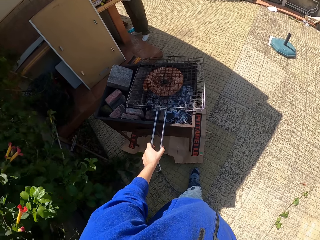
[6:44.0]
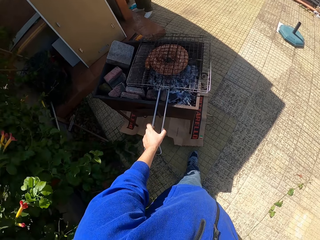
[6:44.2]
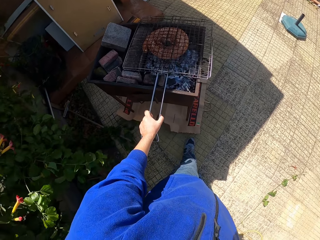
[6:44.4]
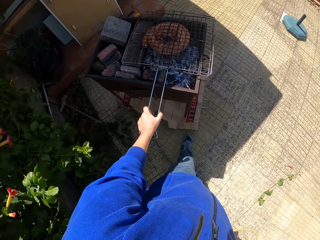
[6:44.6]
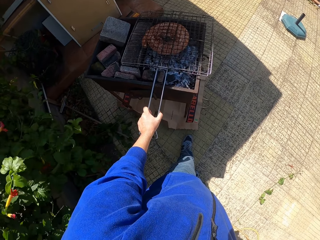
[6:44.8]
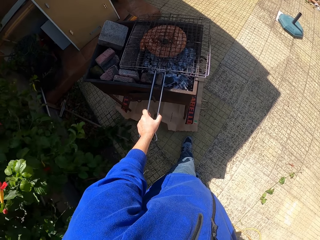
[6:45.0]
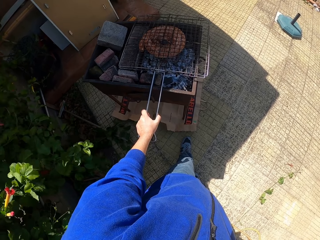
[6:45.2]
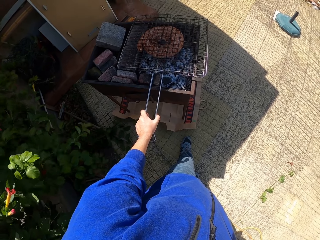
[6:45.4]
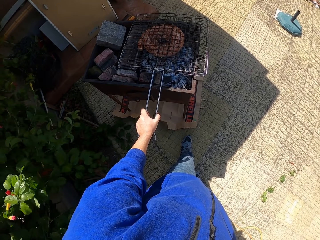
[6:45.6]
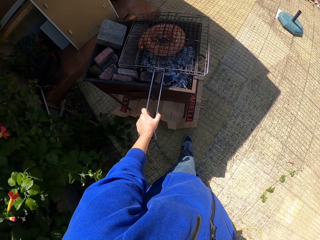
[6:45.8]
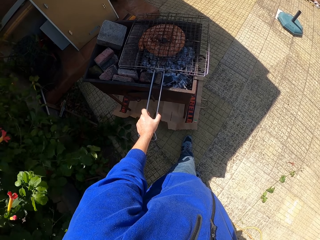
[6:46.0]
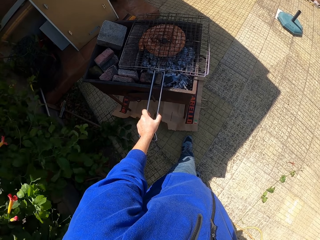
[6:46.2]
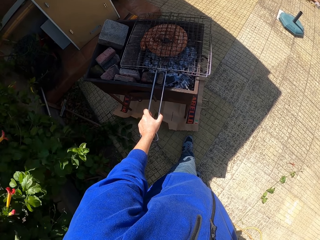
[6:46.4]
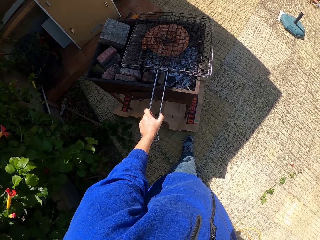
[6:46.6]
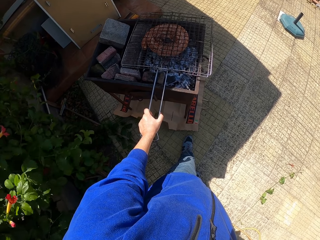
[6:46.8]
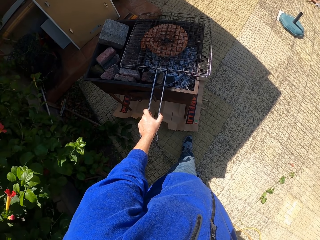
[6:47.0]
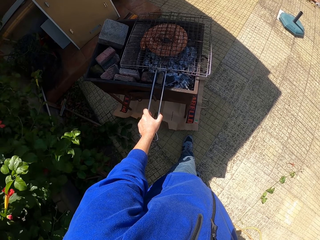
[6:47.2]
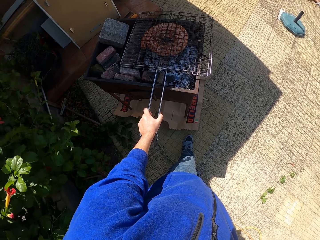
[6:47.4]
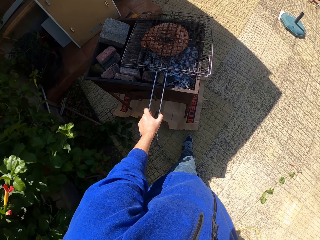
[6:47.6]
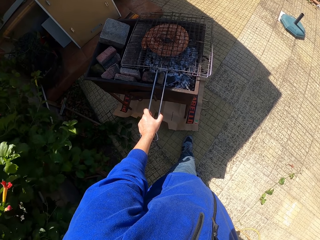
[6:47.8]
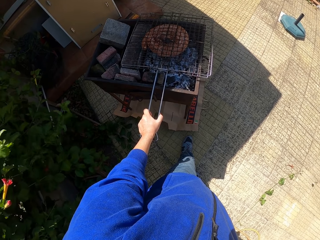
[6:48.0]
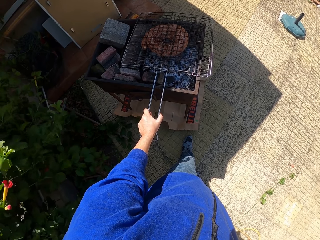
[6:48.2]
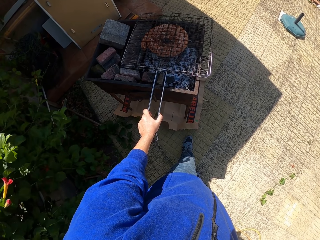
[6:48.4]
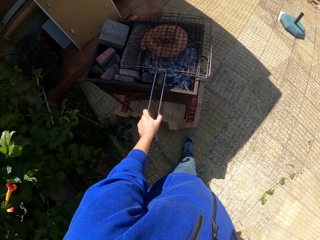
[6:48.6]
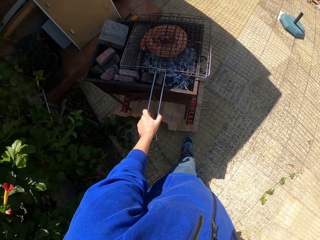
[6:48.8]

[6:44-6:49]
The camera wearer presses the grill. The lady holds something with the other hand.

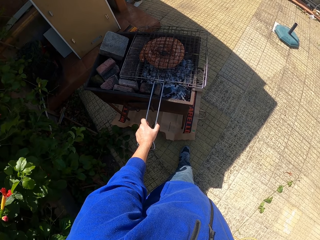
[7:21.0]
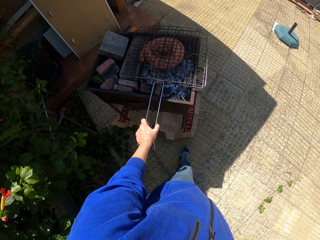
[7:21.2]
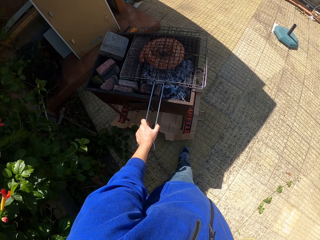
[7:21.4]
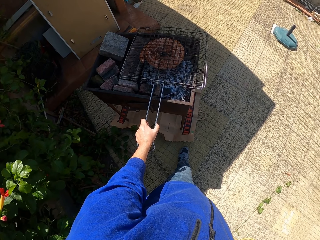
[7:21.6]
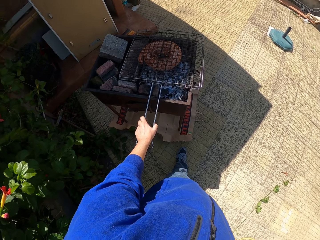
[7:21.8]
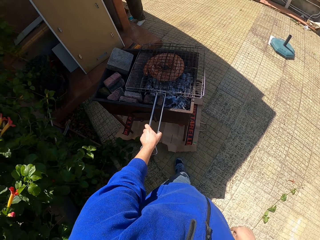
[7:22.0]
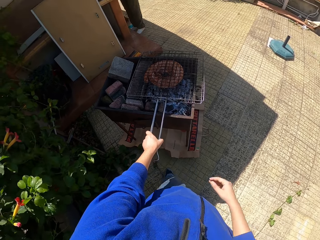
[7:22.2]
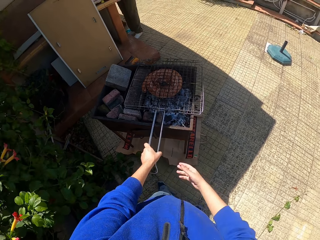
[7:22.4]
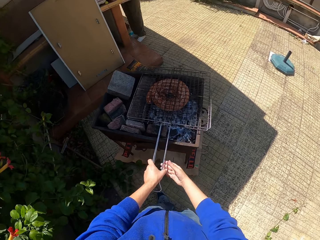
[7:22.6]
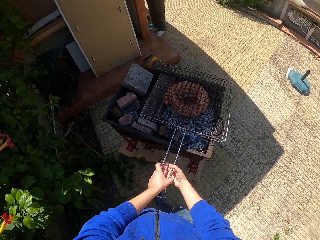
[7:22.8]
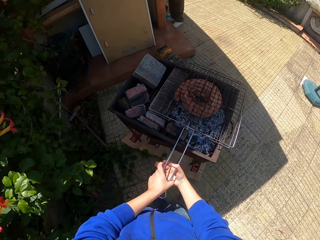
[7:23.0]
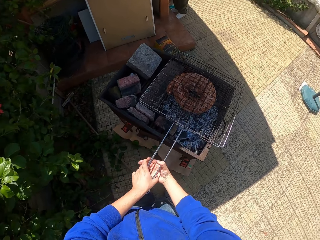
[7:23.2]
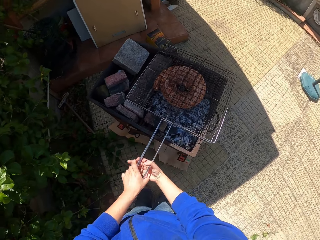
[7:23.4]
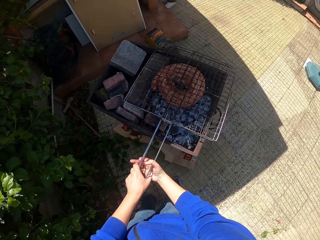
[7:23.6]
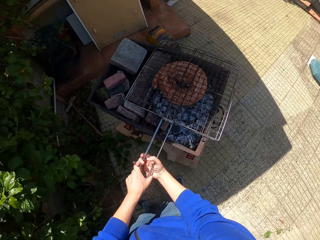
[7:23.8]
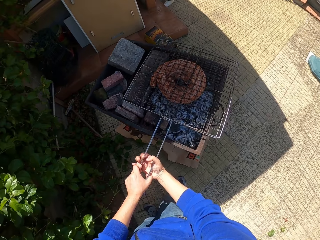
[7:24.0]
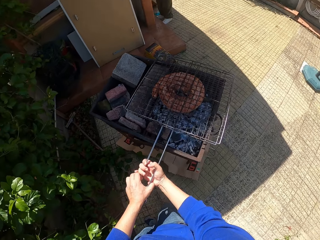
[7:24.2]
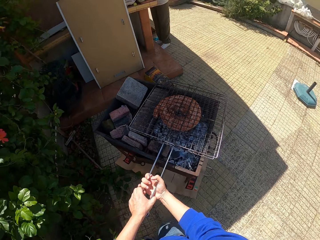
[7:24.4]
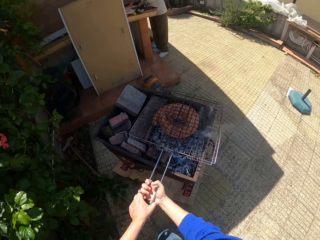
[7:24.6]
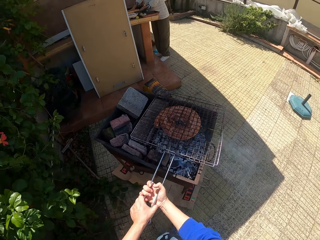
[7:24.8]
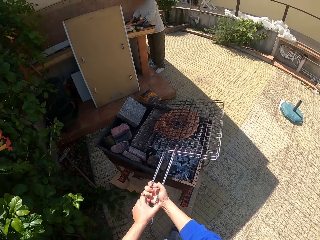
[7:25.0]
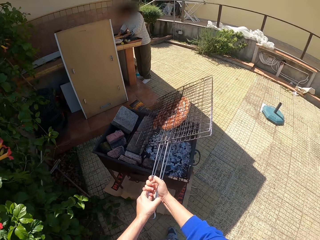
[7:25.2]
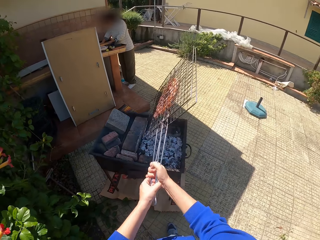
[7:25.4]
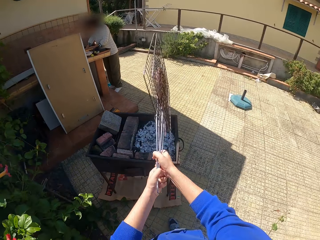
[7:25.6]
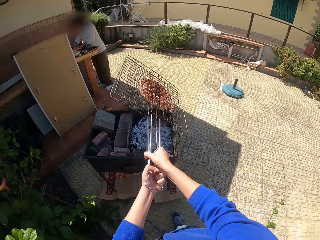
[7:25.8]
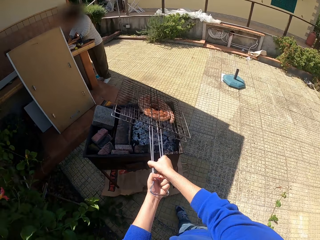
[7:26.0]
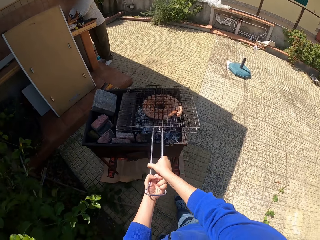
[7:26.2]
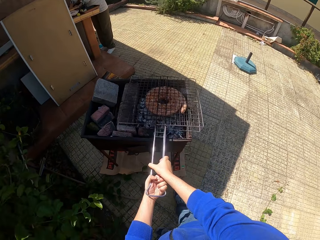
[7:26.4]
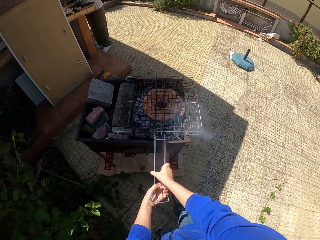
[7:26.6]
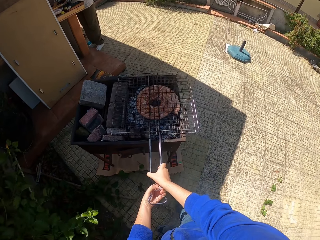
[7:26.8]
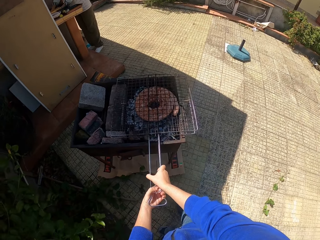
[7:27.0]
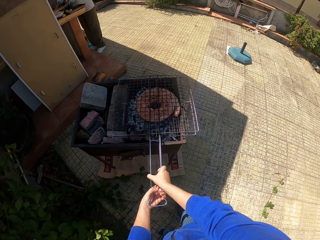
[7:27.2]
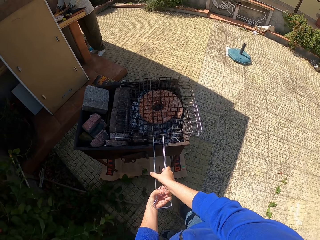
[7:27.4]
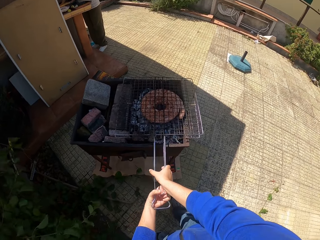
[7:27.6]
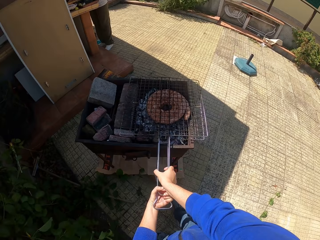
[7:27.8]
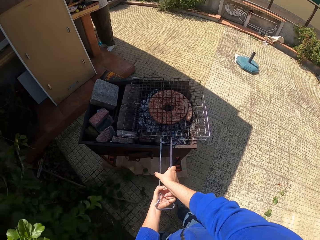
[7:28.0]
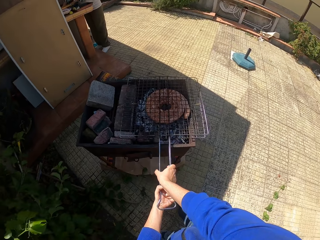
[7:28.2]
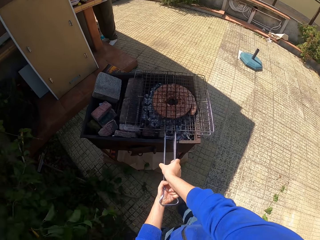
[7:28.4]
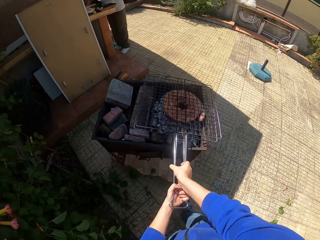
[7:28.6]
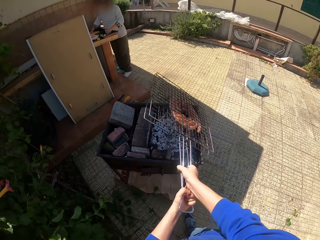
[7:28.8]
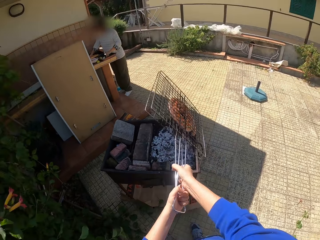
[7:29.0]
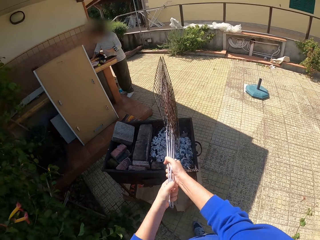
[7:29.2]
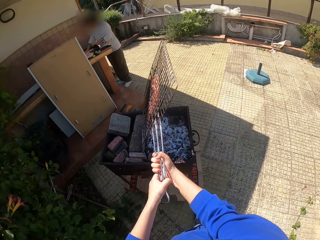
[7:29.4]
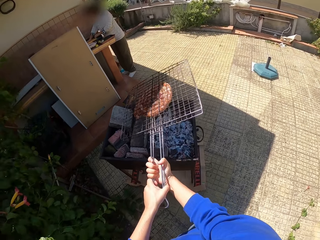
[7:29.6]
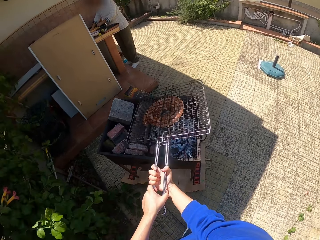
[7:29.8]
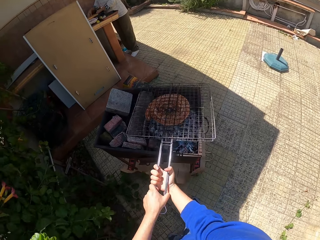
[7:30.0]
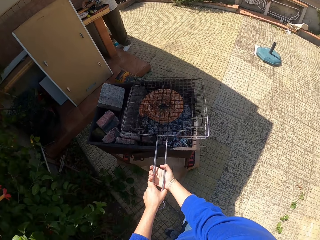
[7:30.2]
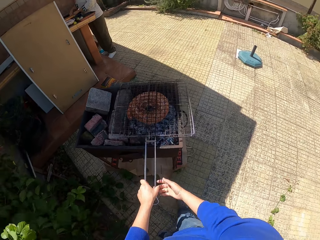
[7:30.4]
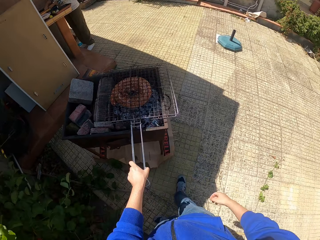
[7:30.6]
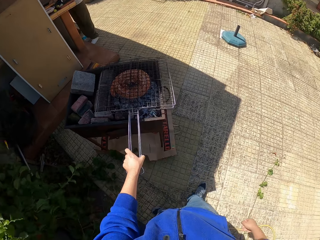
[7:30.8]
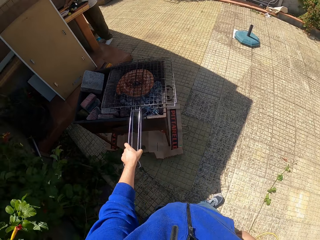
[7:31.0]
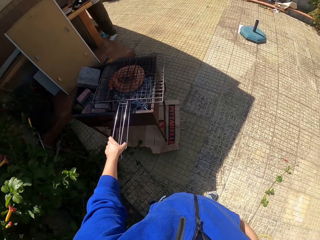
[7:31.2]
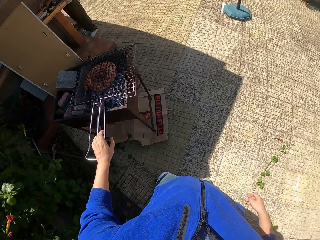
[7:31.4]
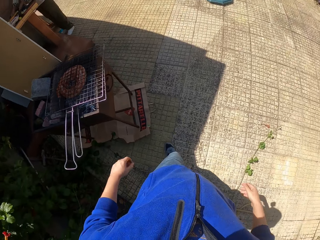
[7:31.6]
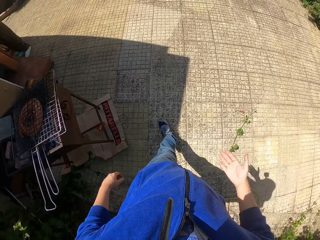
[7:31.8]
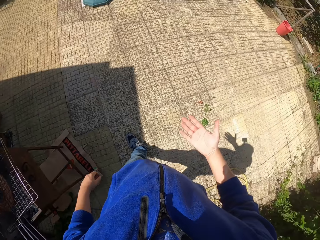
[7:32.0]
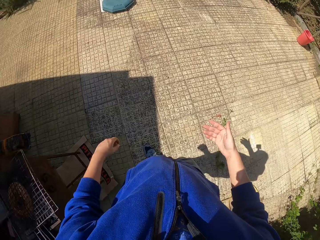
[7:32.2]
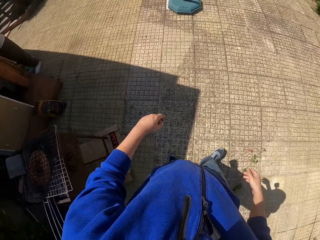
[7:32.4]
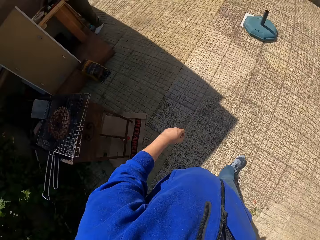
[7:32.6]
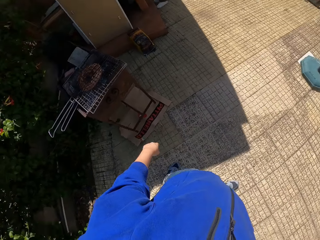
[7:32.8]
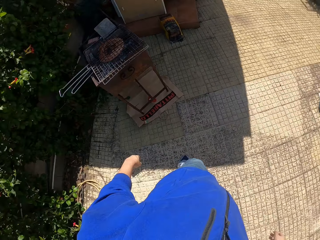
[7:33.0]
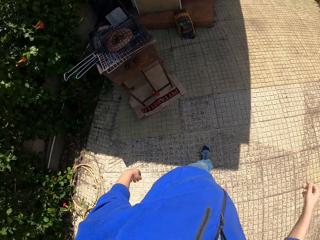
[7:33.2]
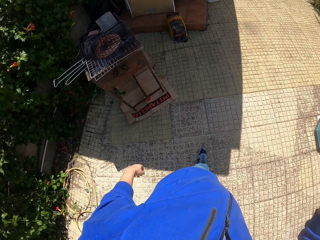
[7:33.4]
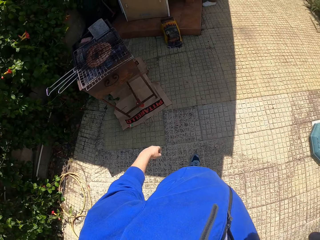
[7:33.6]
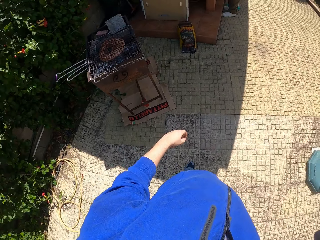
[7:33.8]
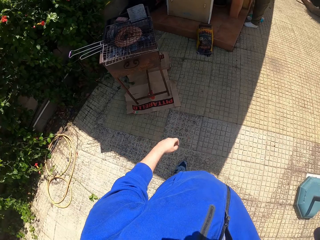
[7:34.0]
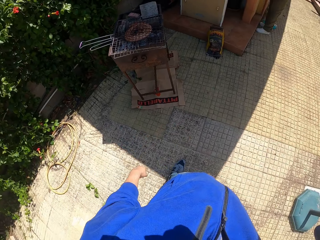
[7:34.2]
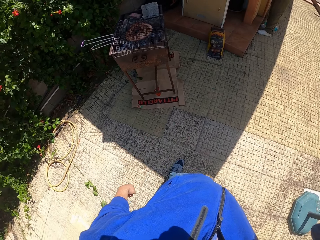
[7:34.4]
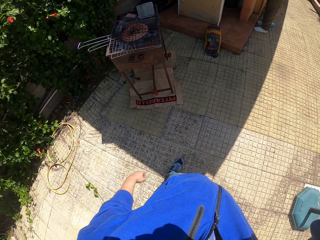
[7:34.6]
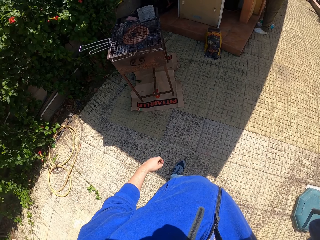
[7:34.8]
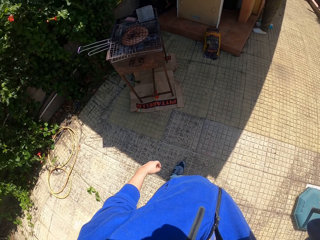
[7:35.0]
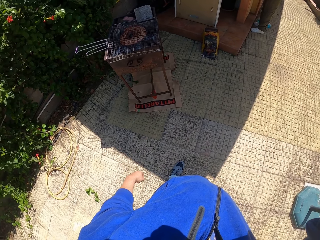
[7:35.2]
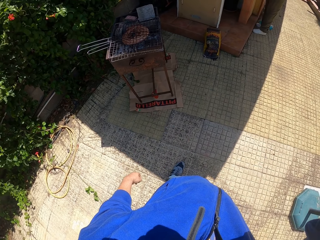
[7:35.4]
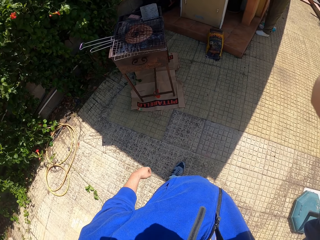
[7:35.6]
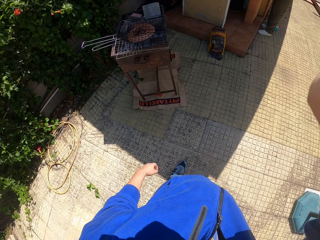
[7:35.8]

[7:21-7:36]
The camera wearer moves forward. They hold the grill grate with both hands. They lift the grill grate. They flip the grill grate with both hands. They put the grill grate on the fire. They move a hand along the grill grate, press the grill grate, lift the grill grate, turn the grill grate, and drop the grill grate. They walk around. They lift a hand.
